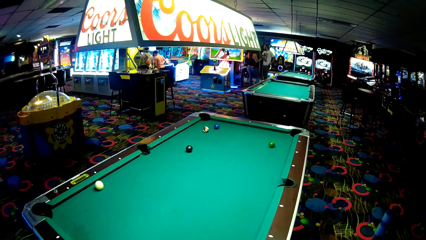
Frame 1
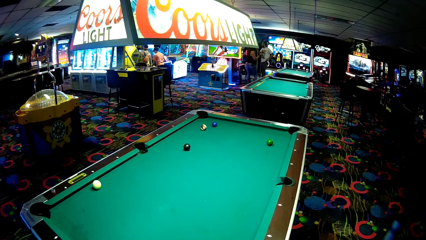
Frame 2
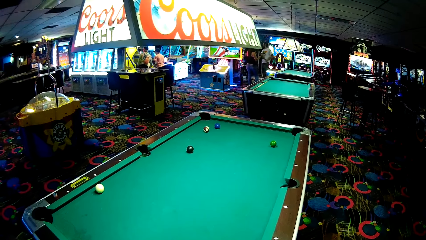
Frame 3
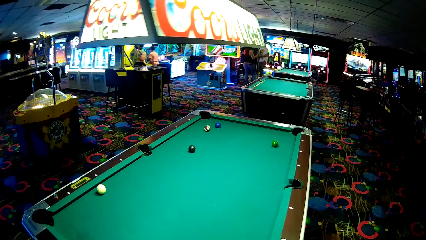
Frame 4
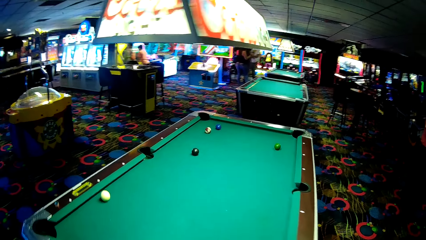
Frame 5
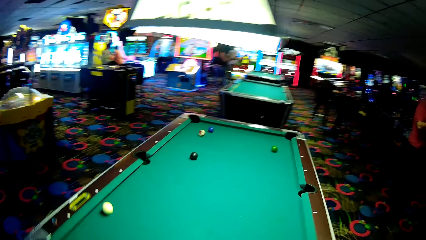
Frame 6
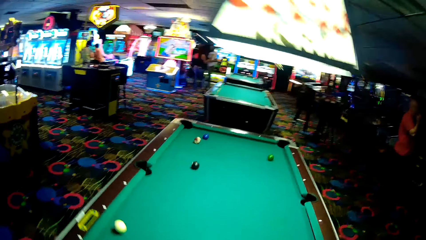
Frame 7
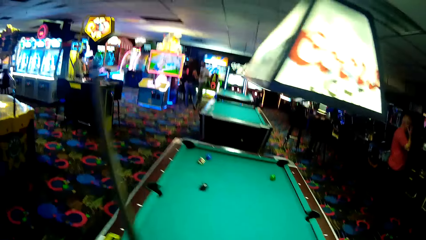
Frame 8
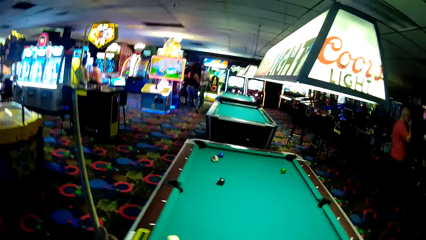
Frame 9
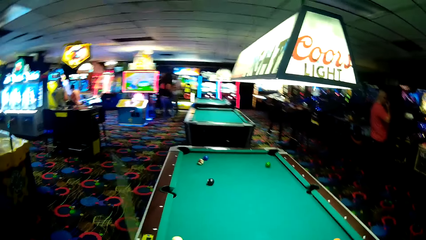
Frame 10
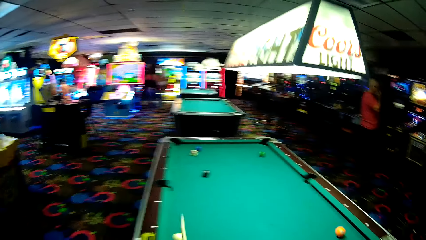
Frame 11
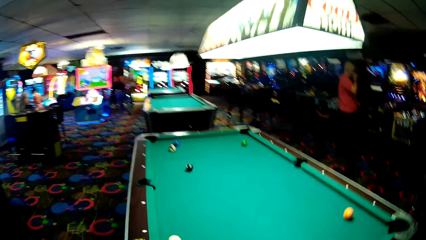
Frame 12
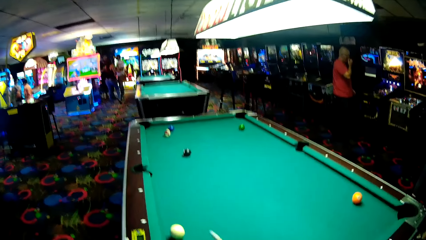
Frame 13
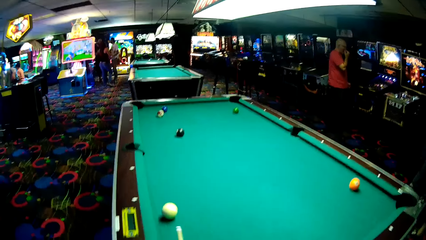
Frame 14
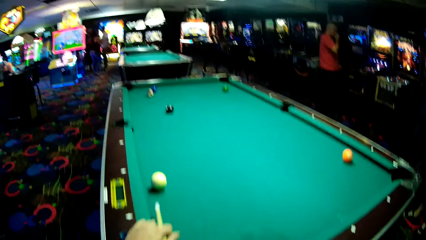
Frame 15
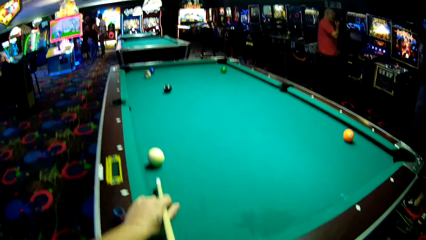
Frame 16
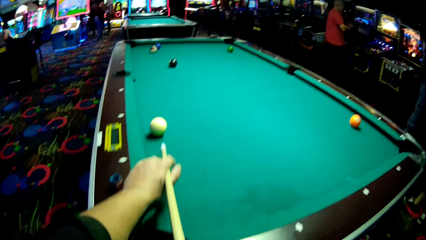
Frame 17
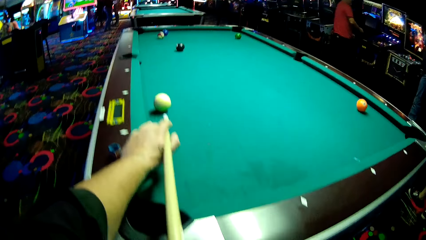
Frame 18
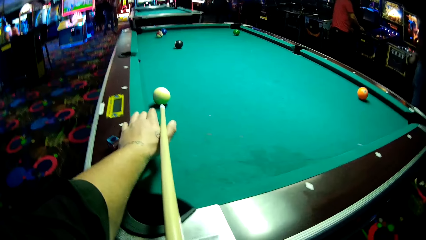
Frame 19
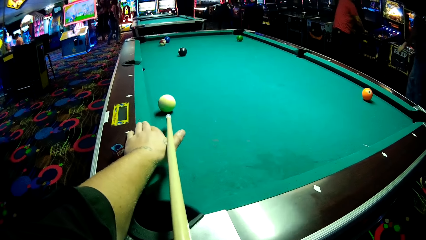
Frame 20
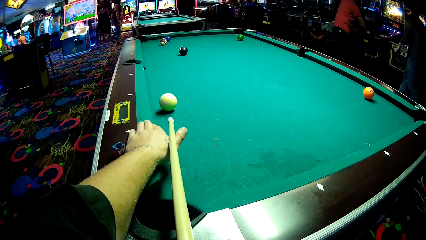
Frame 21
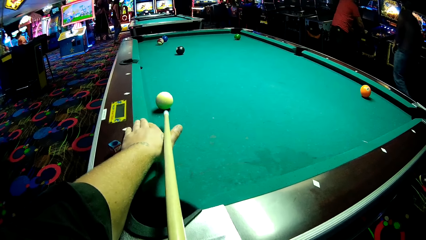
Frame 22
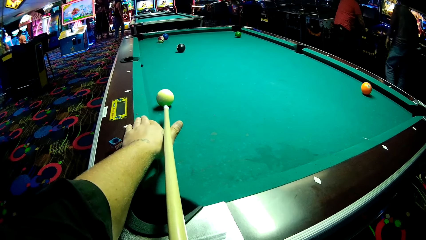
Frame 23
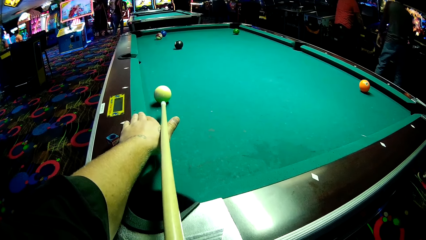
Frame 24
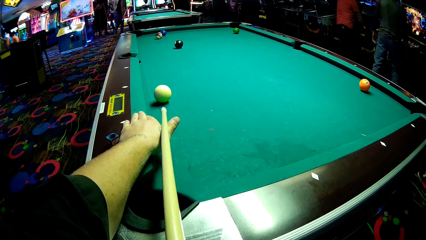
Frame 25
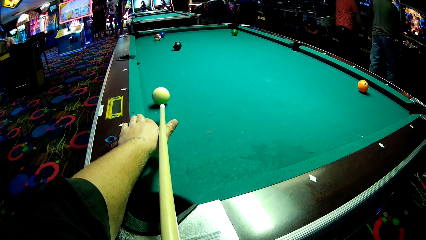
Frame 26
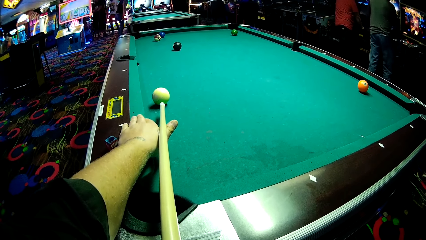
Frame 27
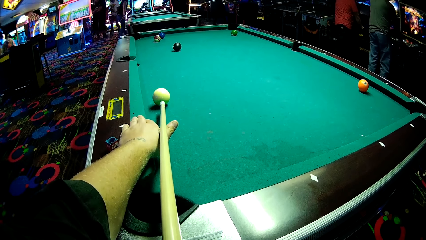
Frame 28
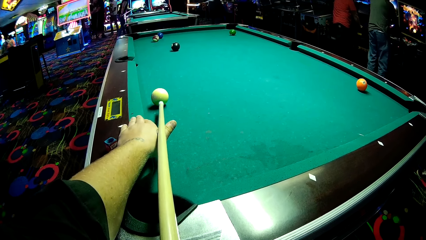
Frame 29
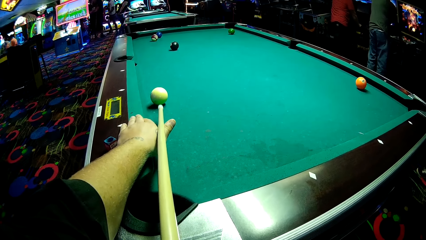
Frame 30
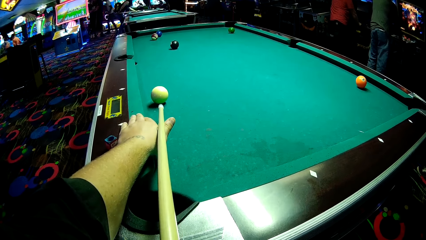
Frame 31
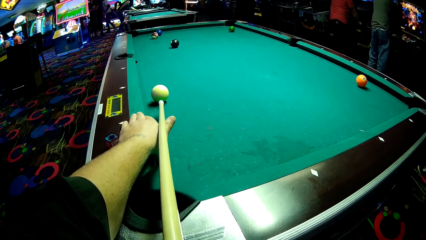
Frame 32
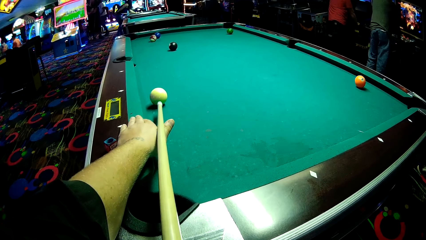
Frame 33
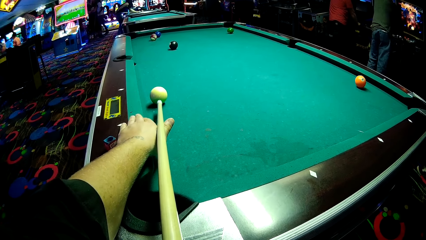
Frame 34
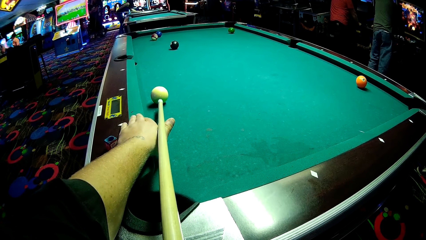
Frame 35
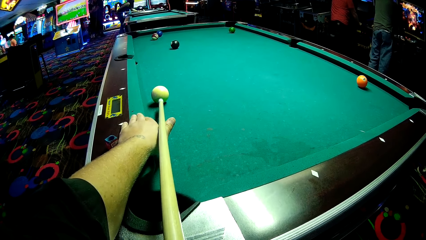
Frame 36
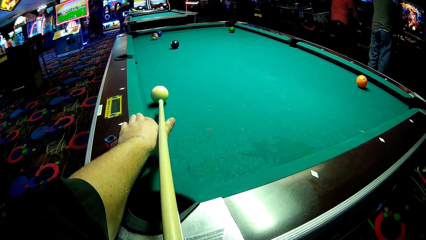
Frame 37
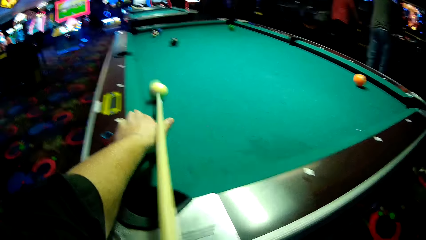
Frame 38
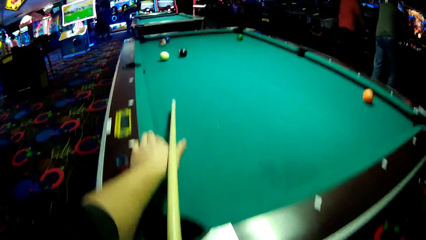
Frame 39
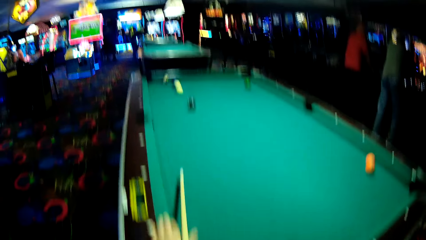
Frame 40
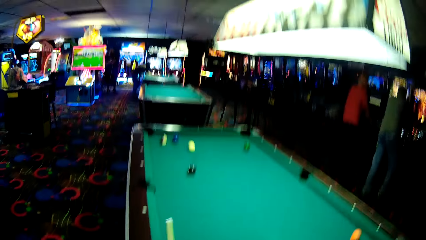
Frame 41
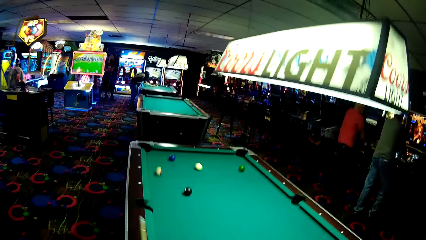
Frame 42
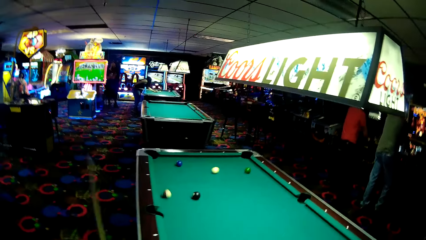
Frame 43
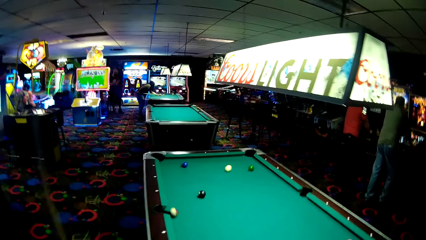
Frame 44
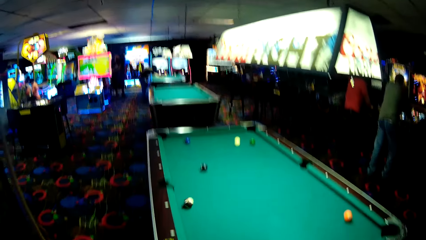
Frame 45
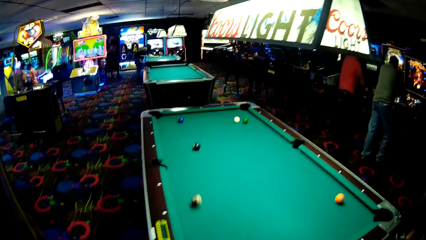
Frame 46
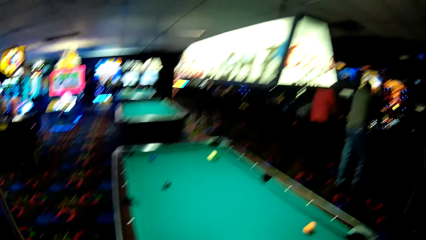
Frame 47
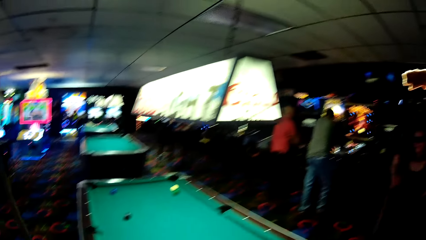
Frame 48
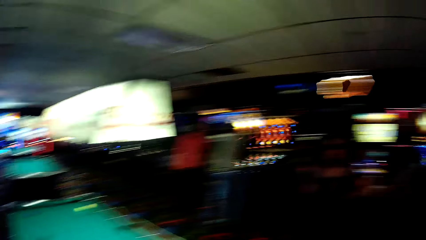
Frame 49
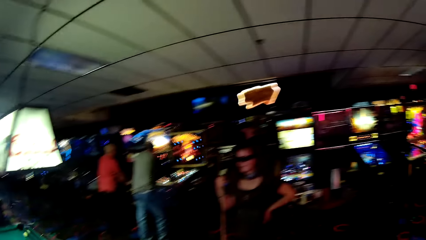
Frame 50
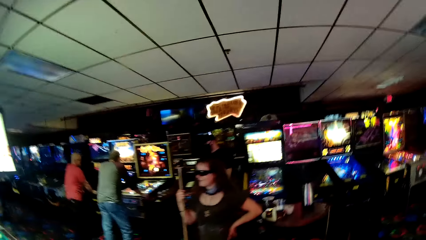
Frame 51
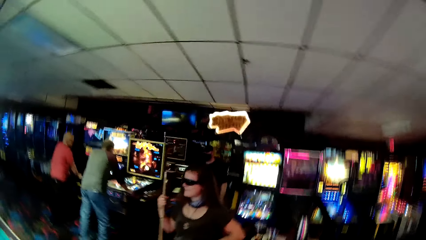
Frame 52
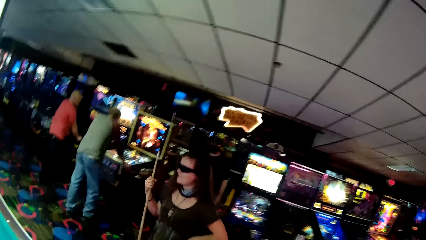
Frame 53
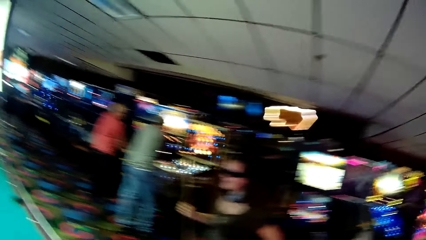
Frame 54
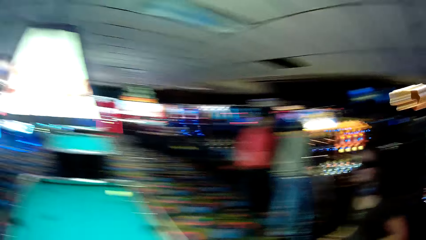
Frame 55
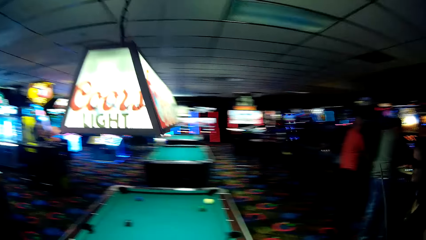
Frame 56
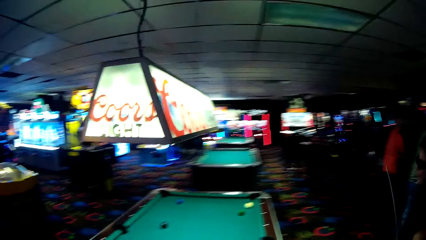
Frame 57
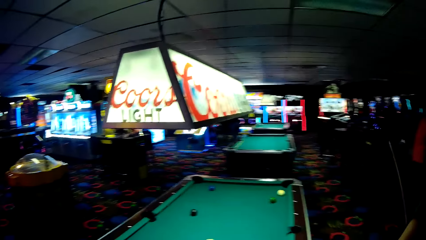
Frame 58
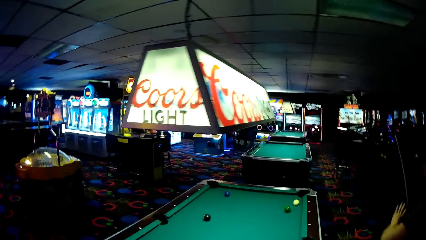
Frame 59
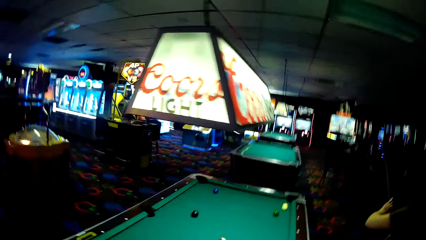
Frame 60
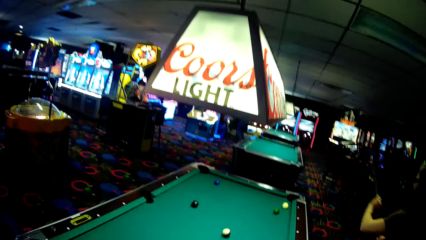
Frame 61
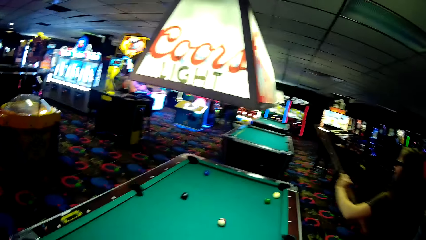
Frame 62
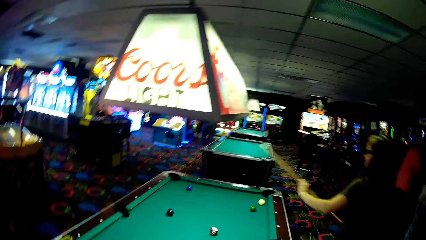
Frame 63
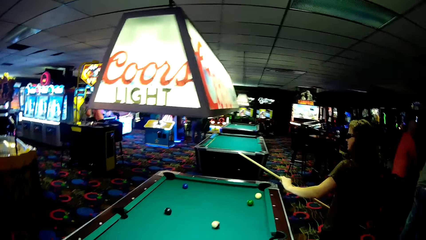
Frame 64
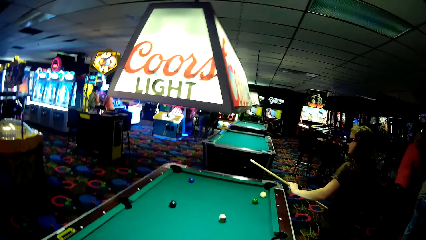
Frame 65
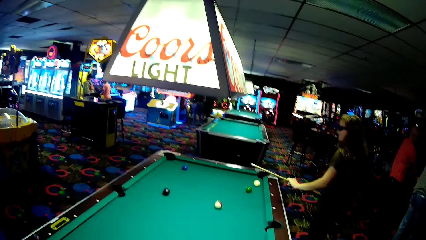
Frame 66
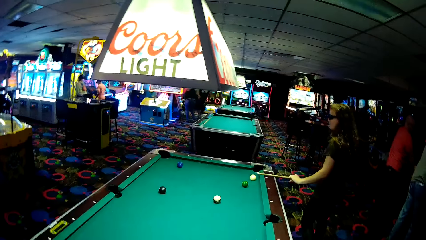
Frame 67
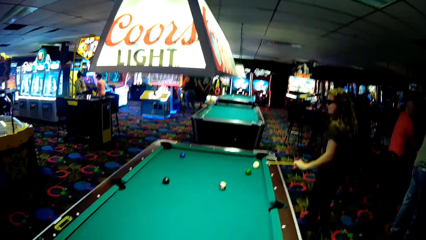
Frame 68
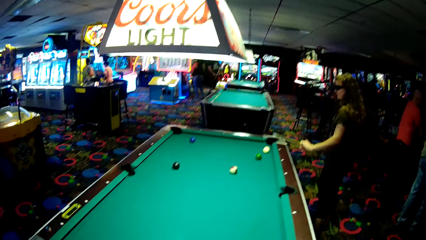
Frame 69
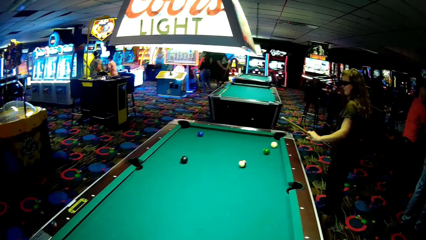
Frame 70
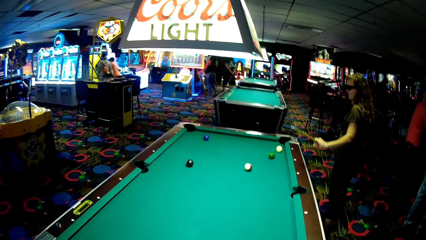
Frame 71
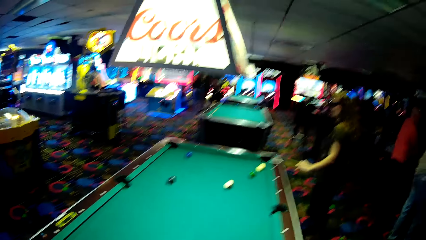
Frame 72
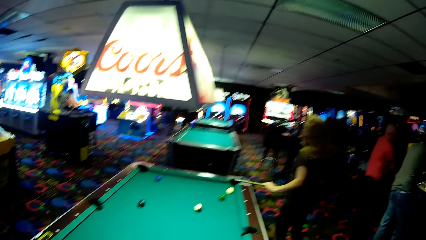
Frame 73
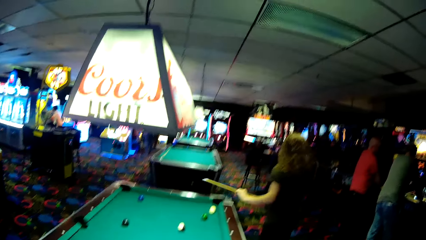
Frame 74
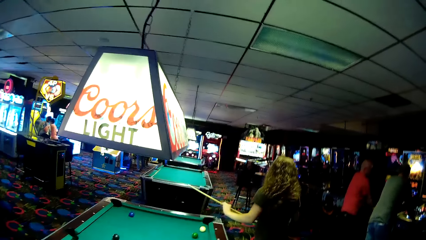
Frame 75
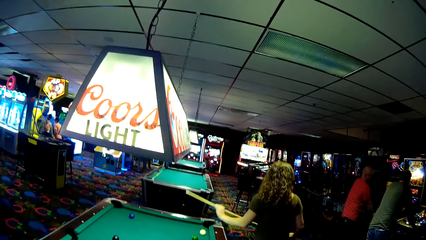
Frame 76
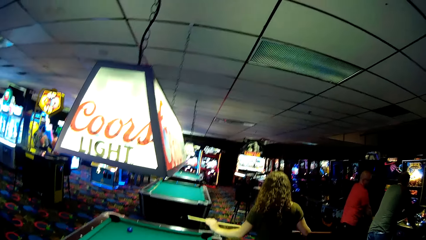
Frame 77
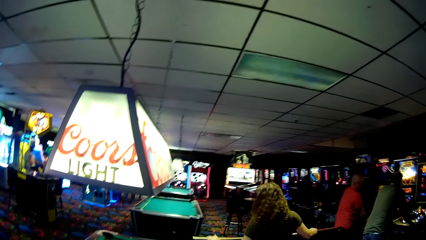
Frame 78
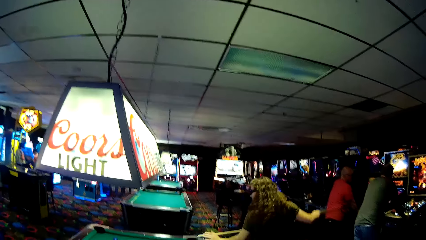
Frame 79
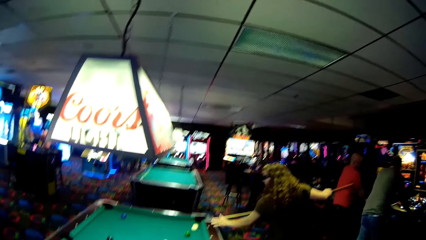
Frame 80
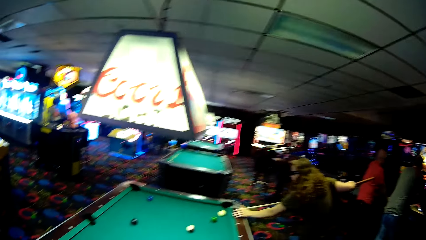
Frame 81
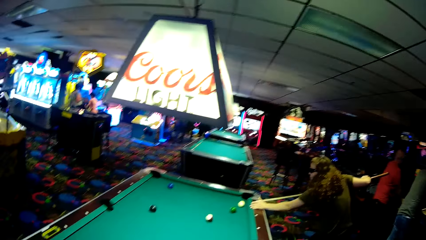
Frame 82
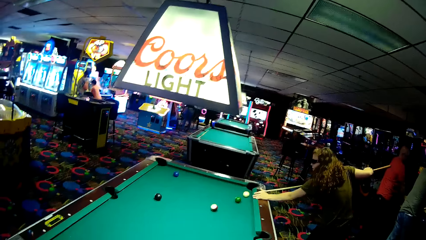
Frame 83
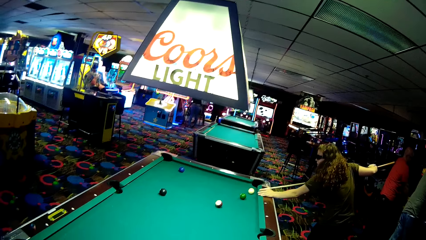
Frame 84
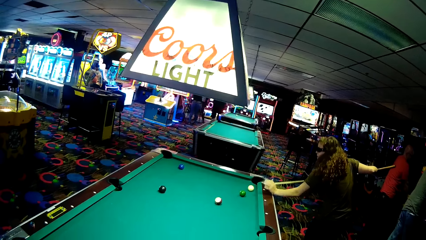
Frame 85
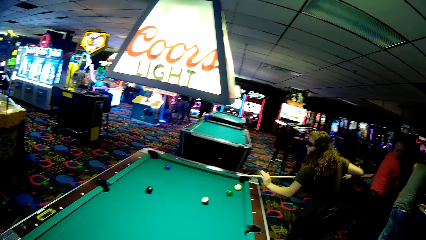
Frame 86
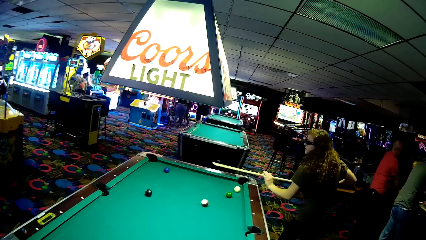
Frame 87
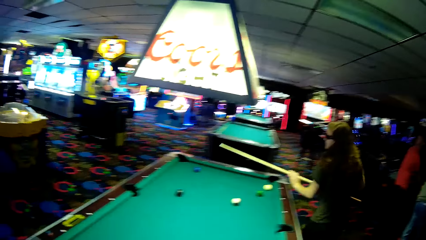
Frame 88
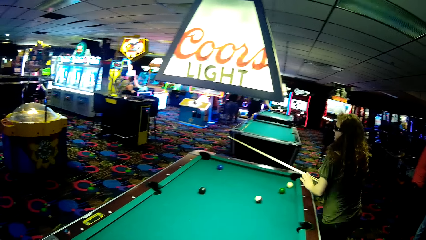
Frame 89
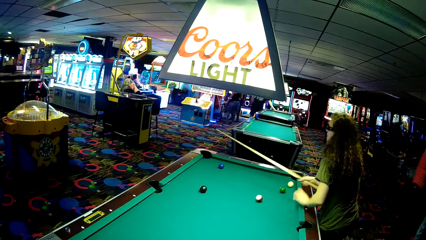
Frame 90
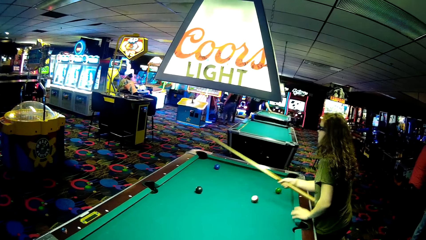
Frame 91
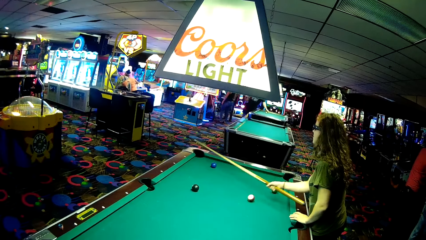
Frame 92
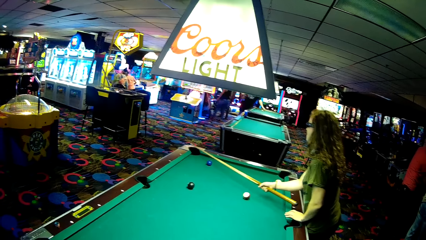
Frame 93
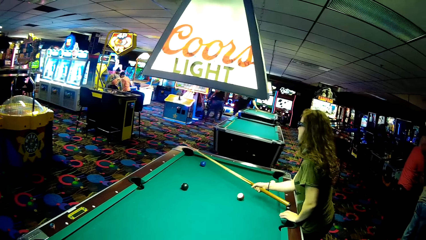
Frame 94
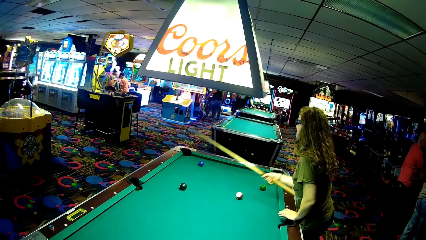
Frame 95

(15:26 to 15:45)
A person walks around. The camera wearer holds a pool cue. They play pool game with the woman. They strike a ball. The woman holds the pool cue.
